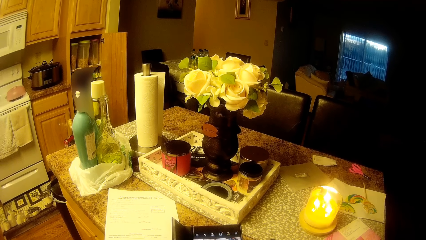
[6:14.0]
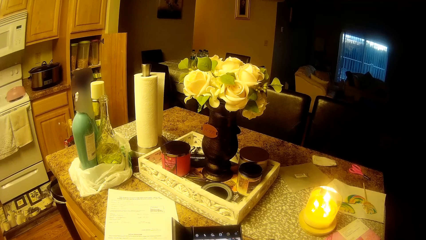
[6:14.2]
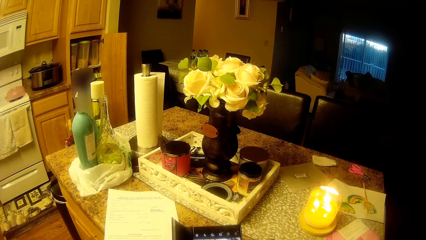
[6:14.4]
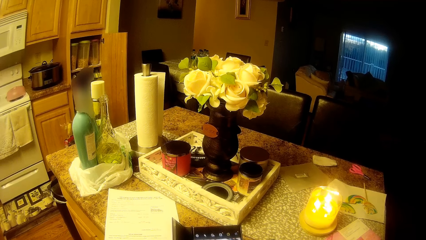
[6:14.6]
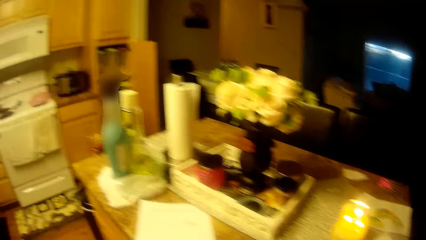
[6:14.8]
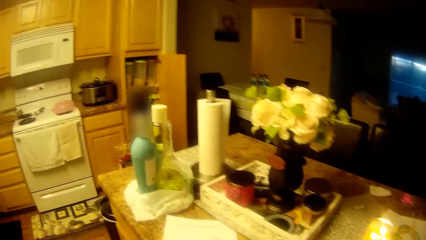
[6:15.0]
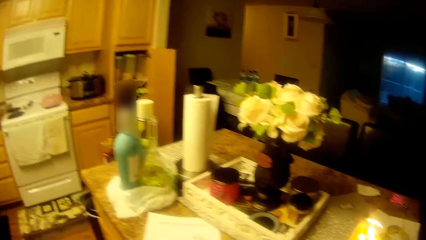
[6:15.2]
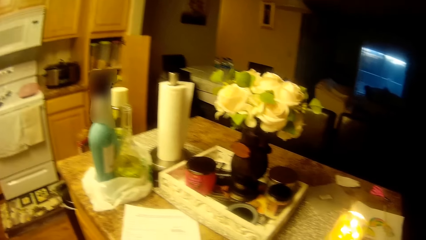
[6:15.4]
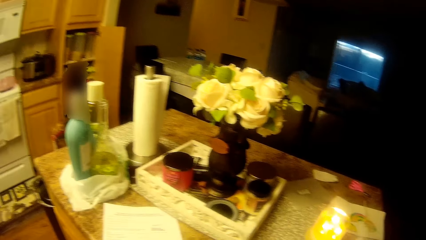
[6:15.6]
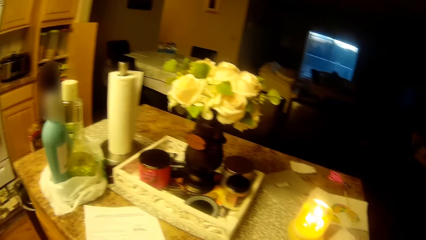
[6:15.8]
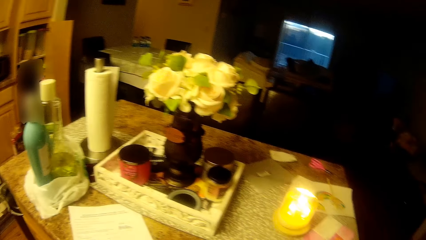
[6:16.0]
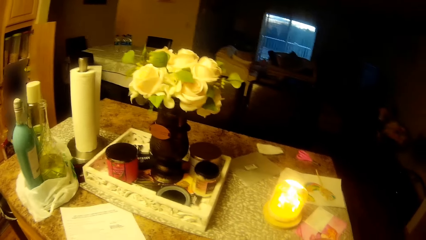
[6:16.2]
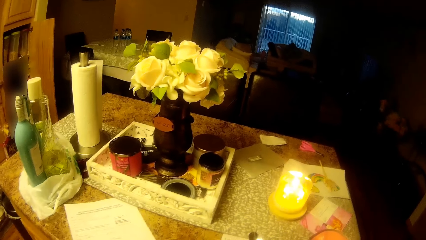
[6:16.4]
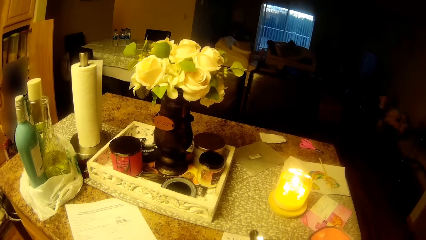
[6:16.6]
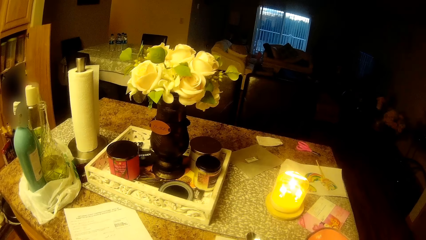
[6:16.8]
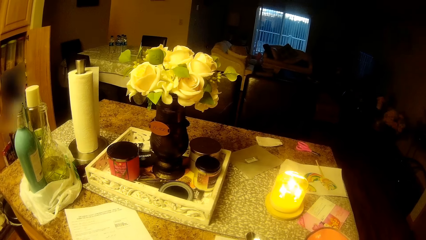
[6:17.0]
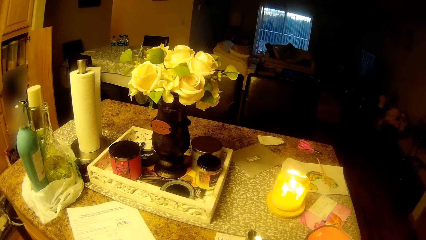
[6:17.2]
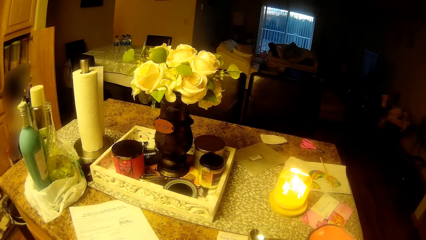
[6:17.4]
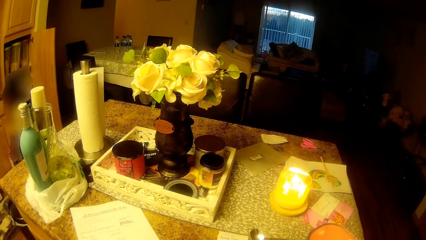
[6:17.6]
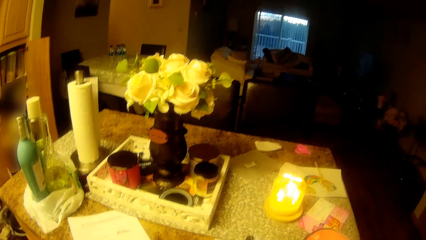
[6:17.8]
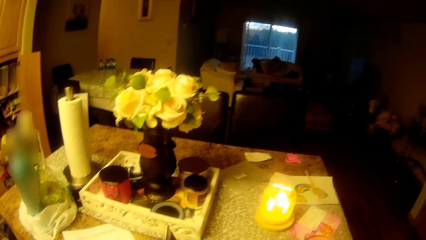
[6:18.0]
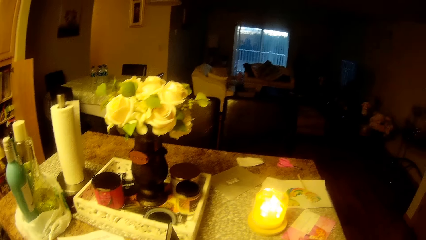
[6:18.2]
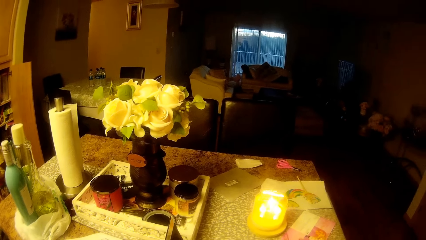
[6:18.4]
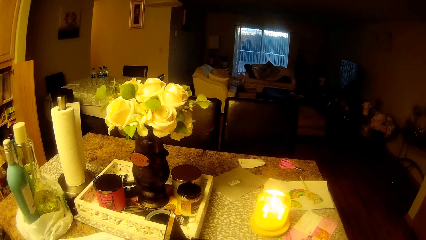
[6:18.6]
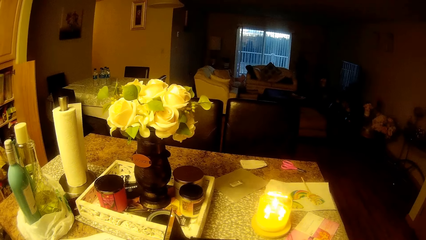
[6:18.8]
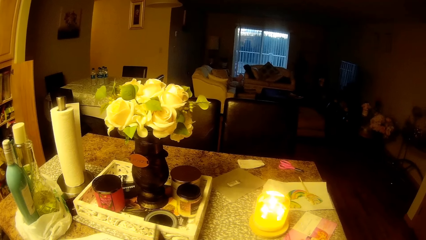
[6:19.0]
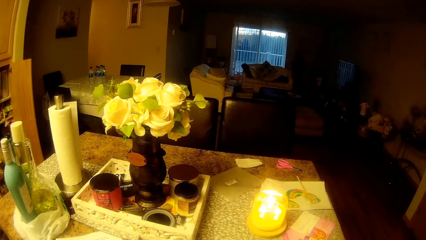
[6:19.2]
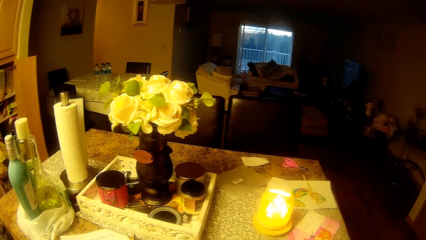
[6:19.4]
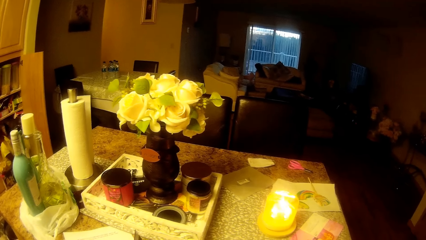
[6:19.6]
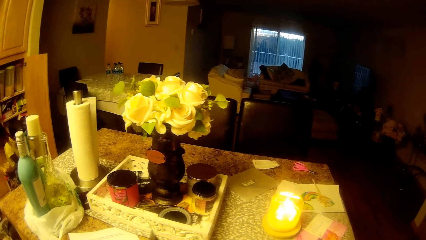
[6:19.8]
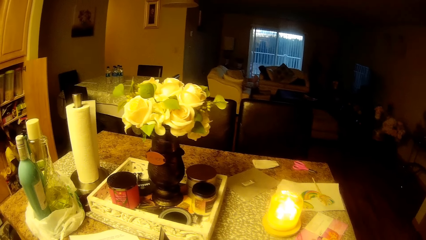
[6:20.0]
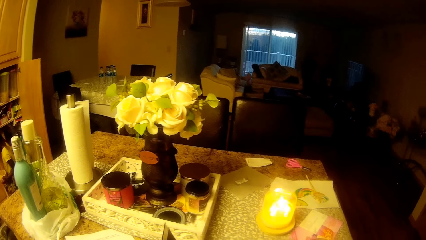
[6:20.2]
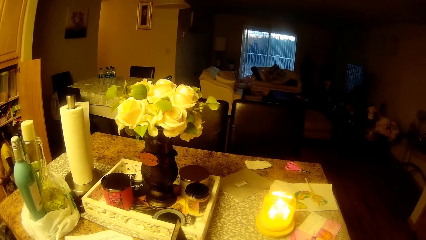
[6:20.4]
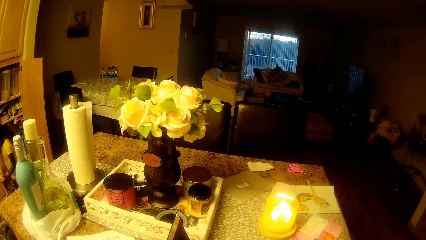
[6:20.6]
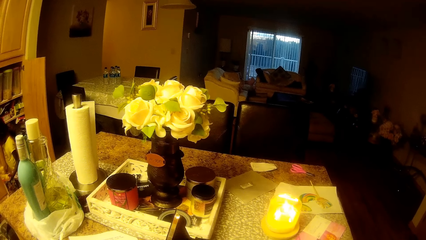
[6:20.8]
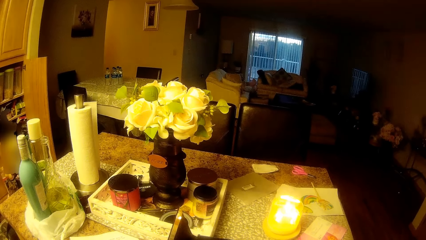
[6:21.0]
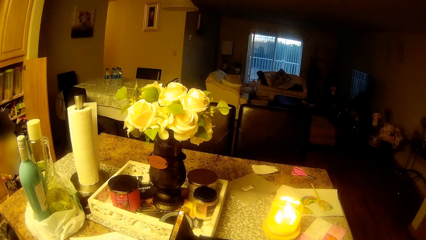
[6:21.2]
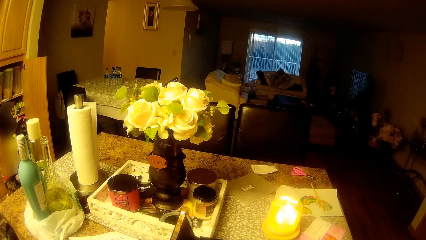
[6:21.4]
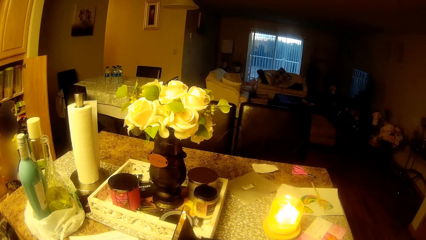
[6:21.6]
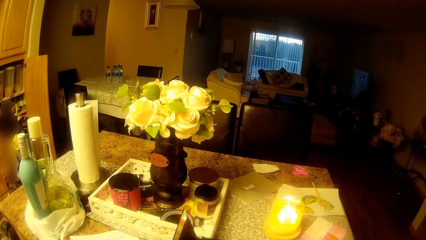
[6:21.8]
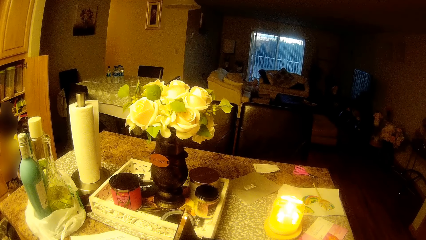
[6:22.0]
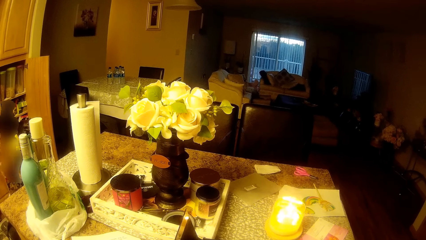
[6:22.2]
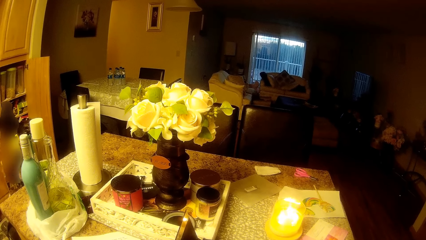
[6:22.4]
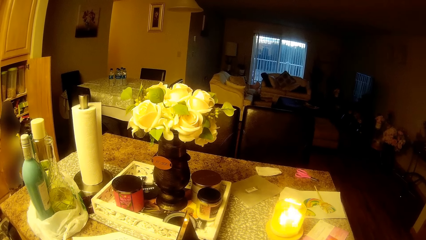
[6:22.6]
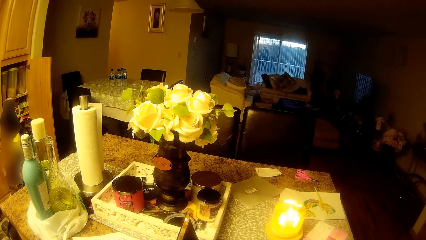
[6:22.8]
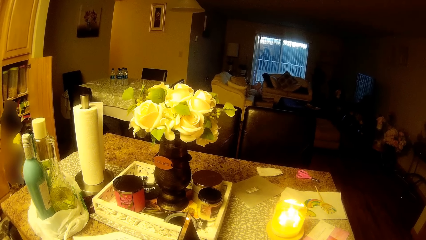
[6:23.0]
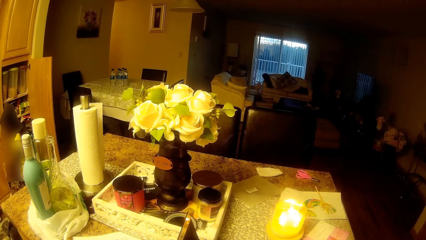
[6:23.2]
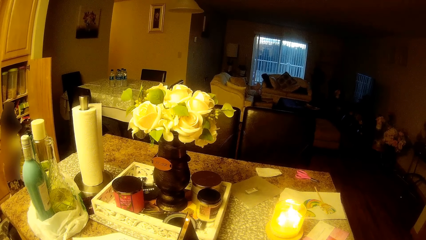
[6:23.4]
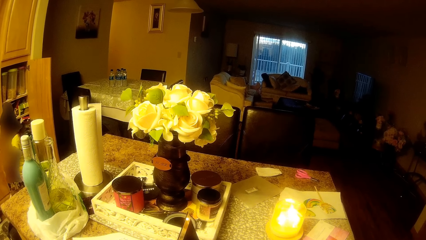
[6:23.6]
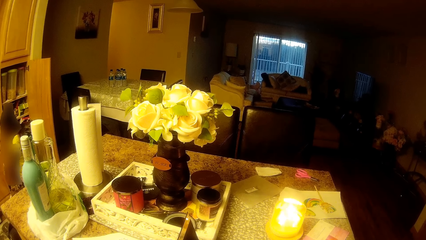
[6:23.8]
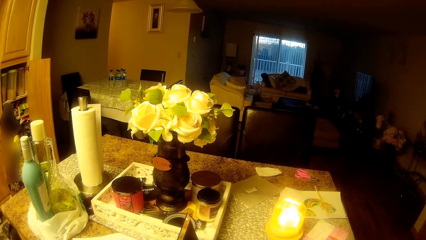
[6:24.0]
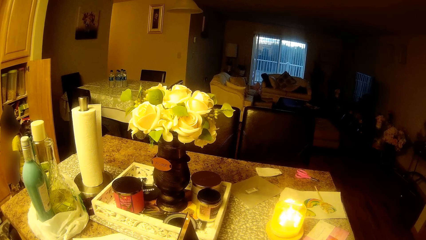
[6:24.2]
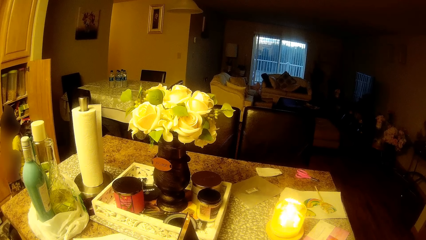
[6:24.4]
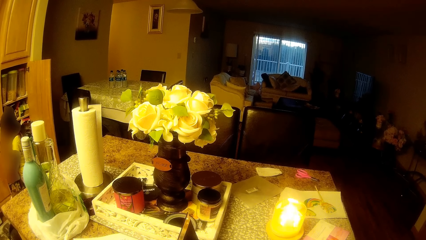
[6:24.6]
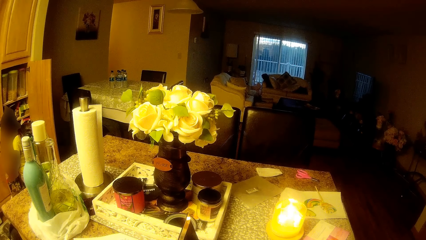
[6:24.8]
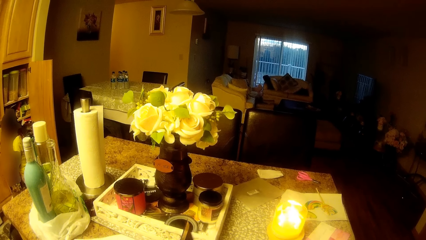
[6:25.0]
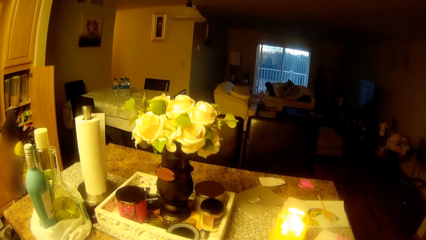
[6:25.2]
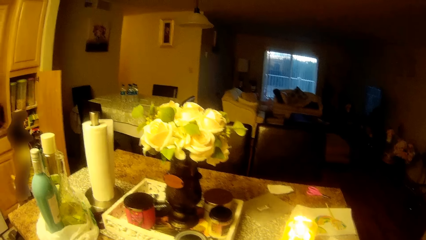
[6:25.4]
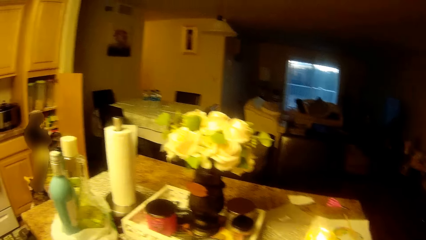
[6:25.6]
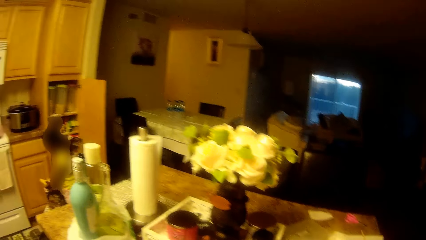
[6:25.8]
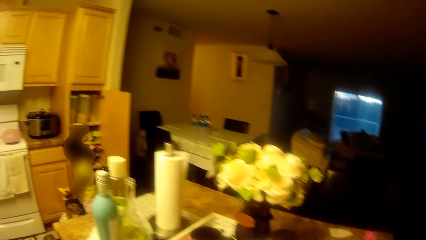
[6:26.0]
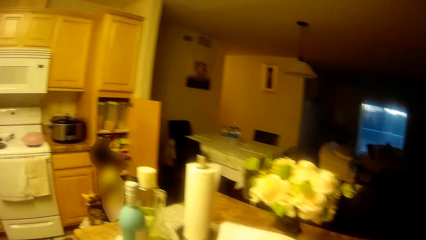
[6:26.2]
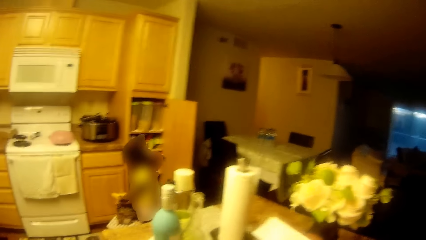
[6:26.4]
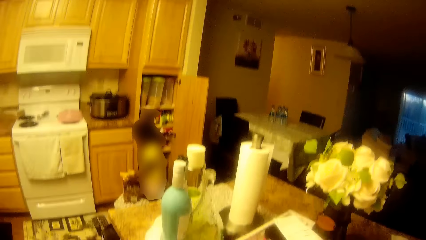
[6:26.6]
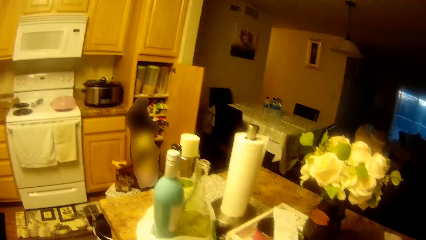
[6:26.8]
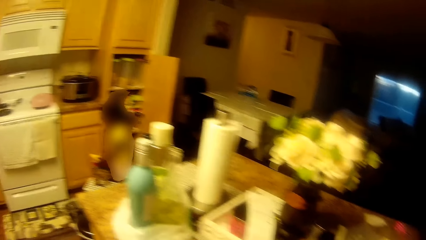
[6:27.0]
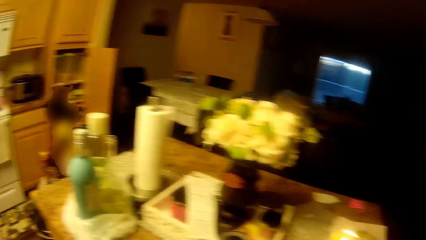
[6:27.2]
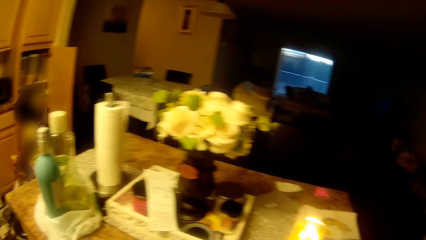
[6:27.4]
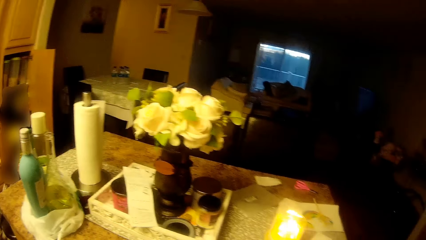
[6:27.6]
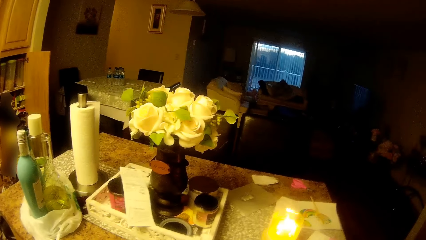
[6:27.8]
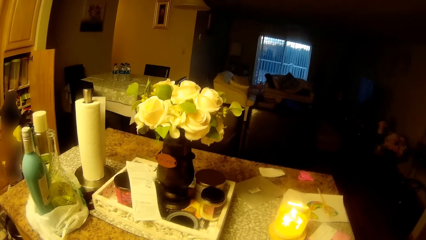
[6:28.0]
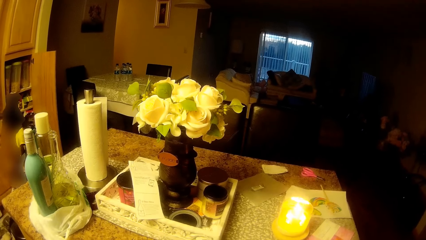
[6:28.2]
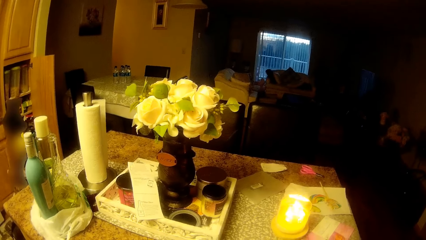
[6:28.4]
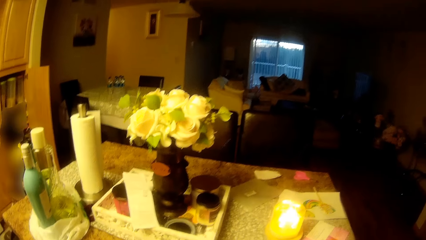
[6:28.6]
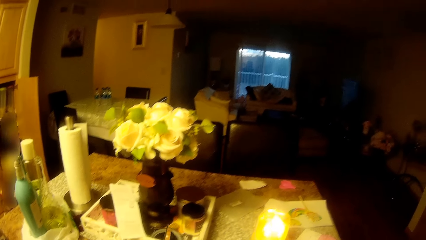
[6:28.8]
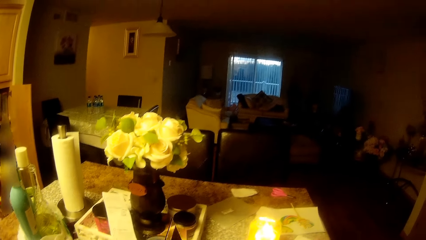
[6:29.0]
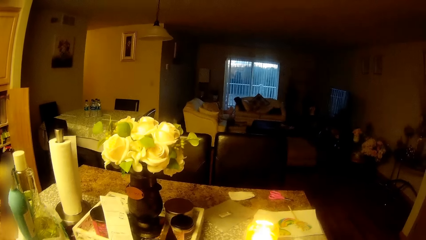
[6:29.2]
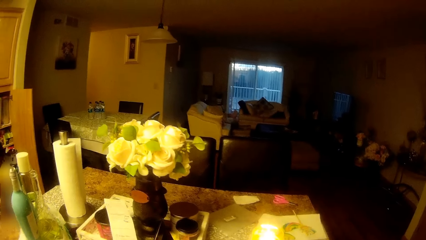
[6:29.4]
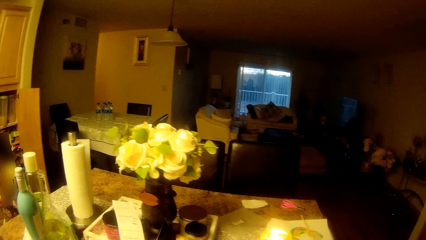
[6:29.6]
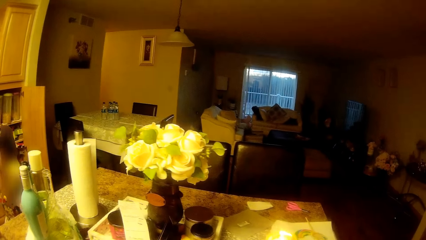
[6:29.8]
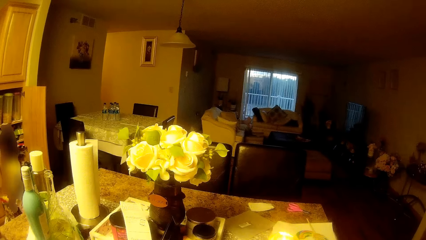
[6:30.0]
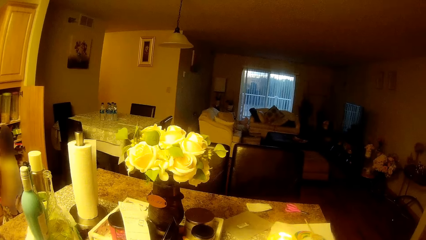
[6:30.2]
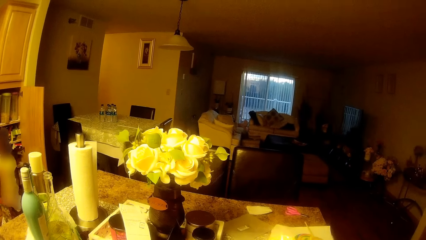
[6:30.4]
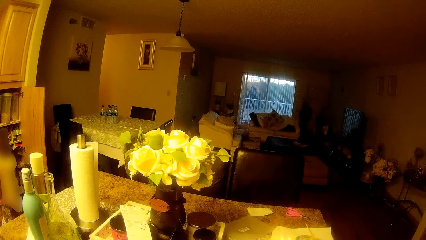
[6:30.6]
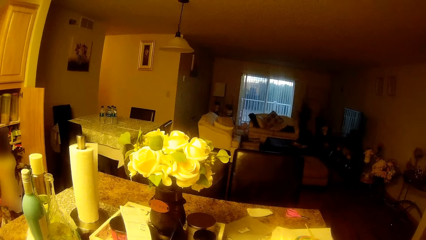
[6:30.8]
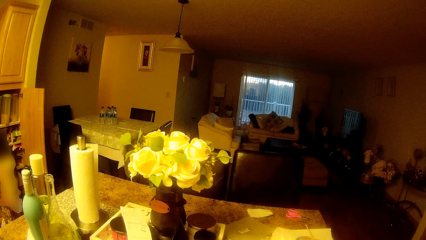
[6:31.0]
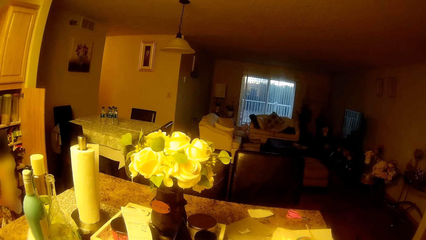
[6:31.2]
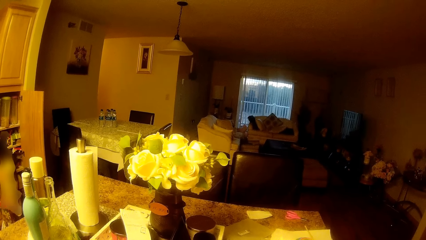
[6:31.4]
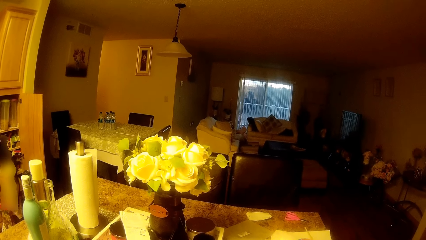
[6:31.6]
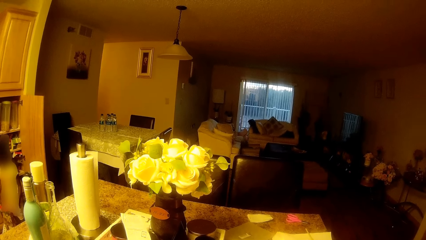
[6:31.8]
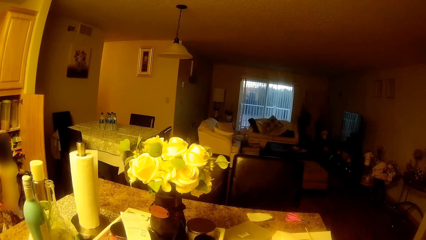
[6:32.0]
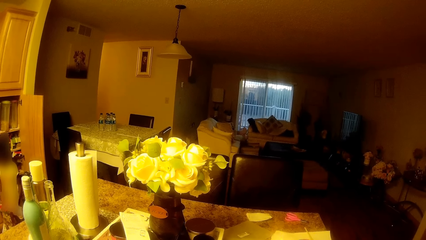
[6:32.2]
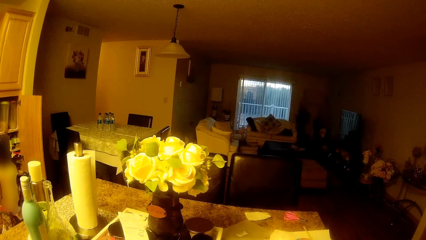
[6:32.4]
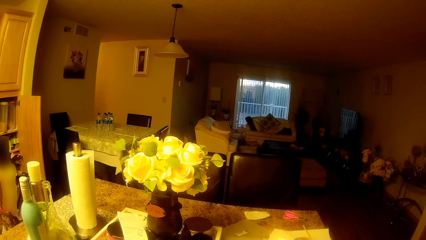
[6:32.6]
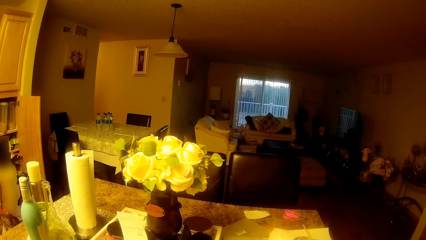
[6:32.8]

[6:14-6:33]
The girl puts the cup in the pack with her right hand.
